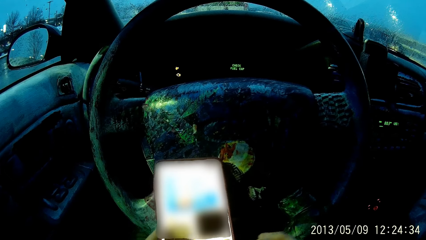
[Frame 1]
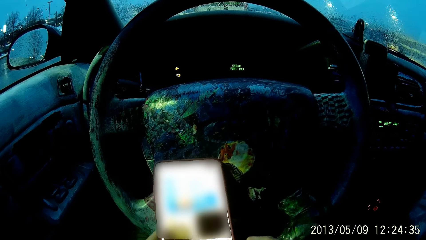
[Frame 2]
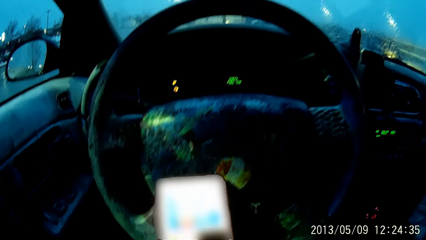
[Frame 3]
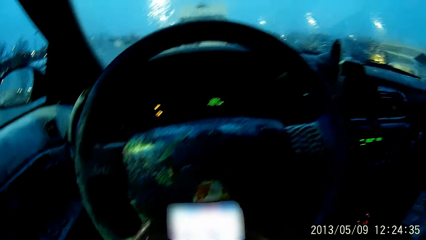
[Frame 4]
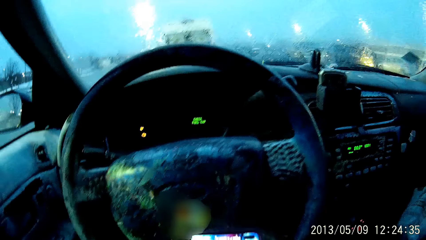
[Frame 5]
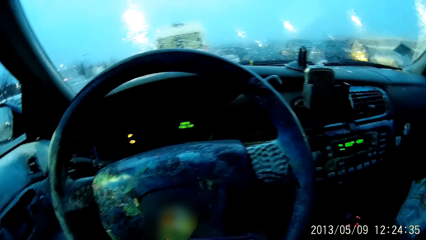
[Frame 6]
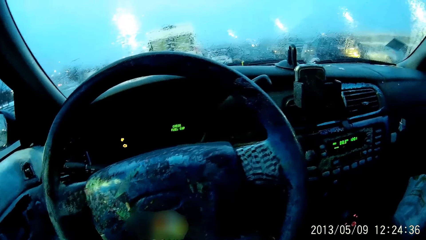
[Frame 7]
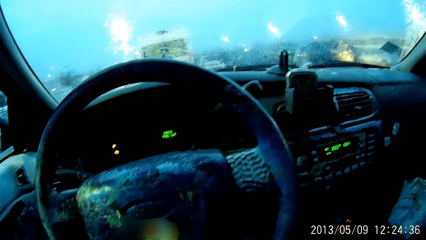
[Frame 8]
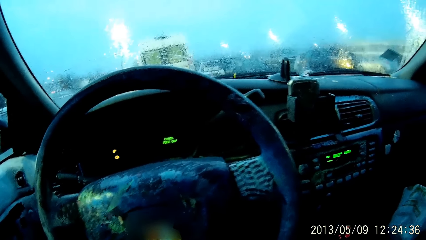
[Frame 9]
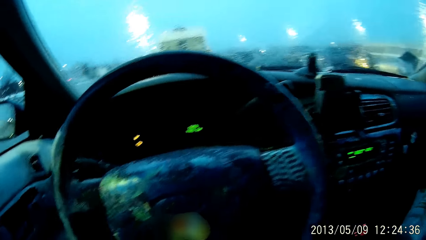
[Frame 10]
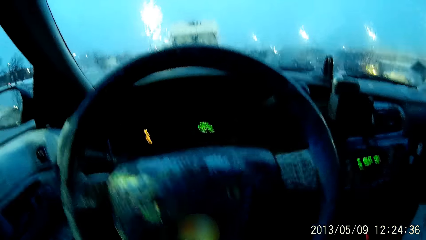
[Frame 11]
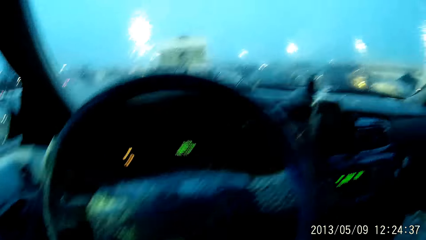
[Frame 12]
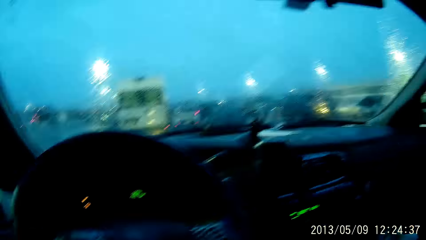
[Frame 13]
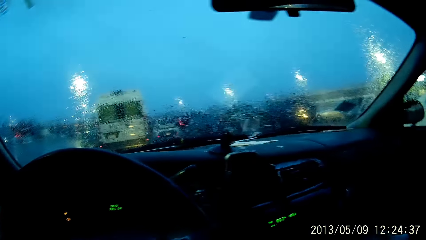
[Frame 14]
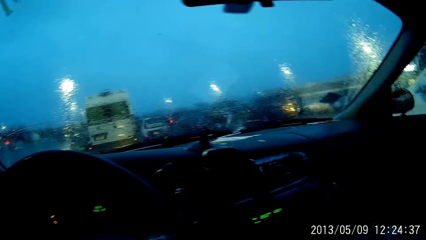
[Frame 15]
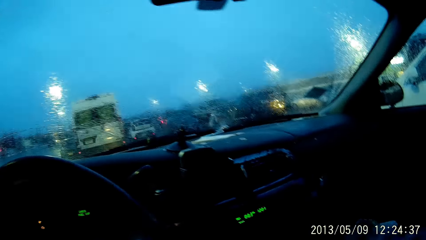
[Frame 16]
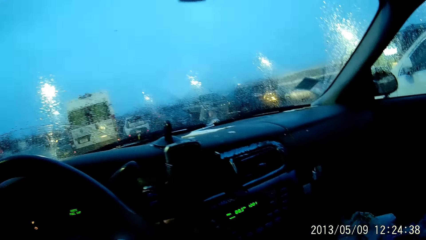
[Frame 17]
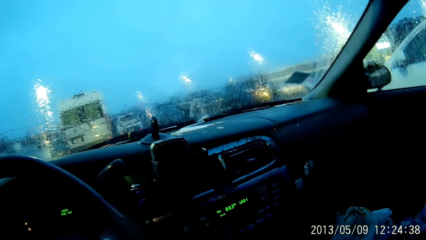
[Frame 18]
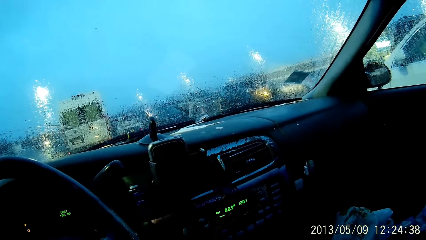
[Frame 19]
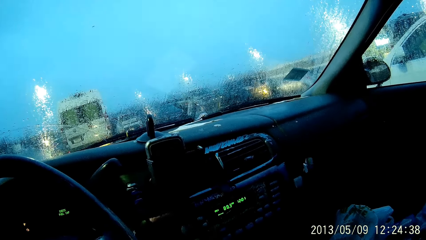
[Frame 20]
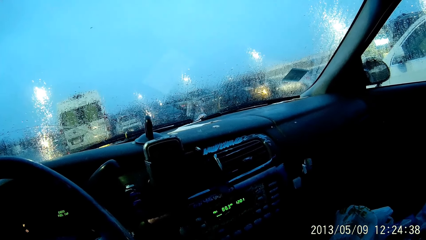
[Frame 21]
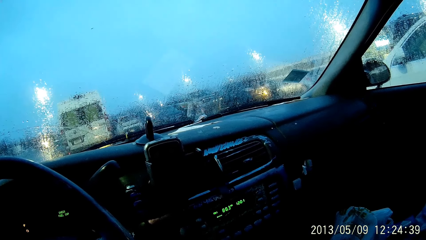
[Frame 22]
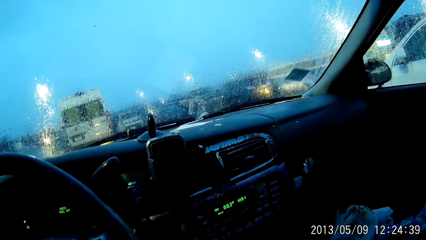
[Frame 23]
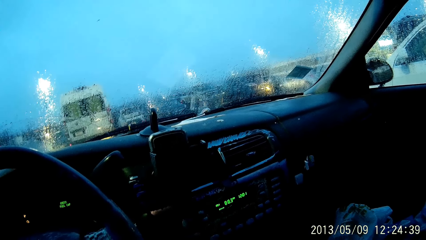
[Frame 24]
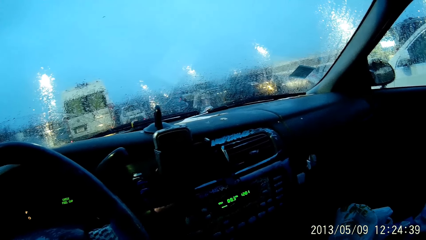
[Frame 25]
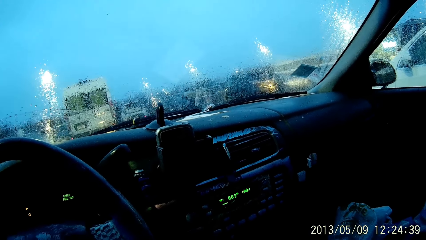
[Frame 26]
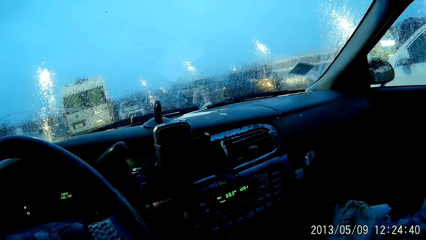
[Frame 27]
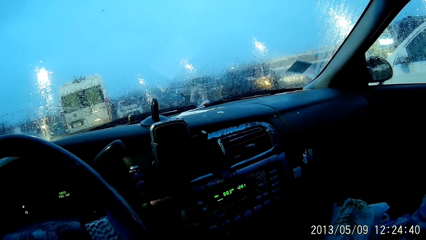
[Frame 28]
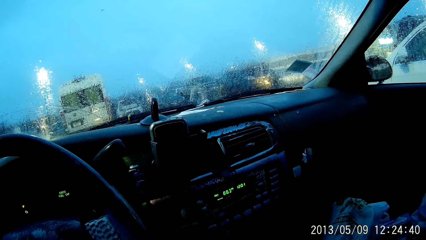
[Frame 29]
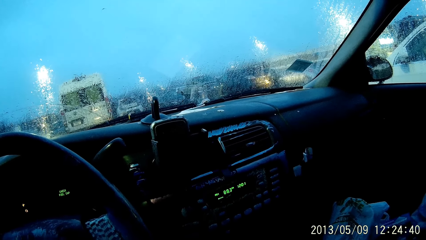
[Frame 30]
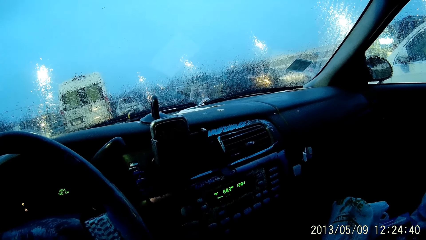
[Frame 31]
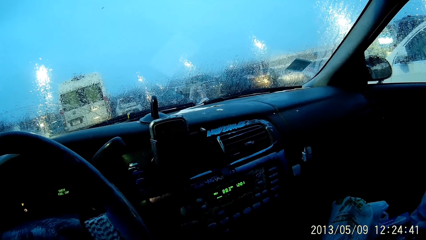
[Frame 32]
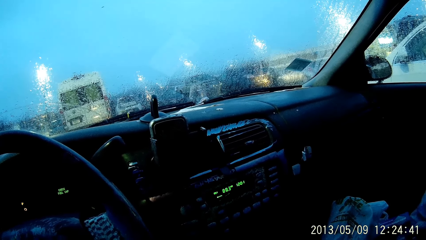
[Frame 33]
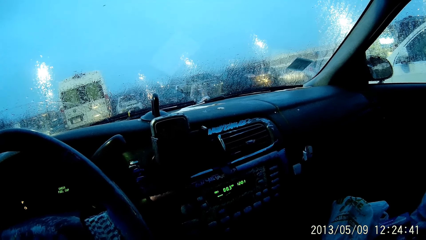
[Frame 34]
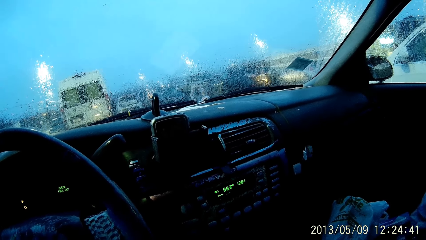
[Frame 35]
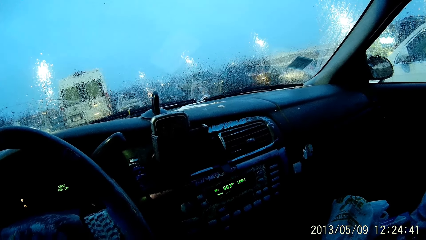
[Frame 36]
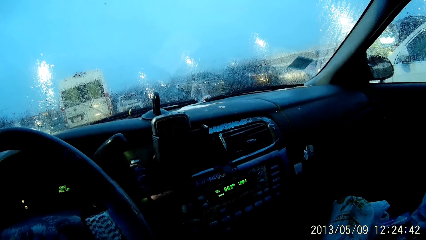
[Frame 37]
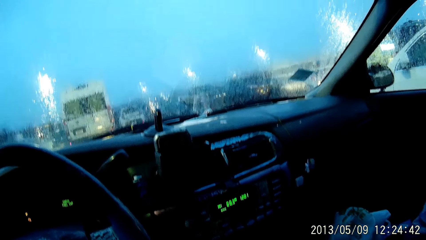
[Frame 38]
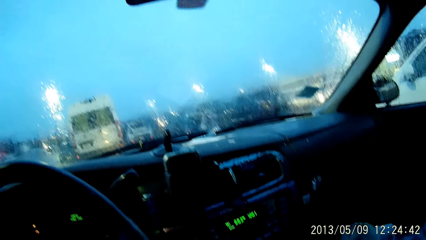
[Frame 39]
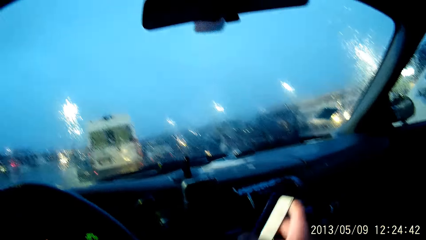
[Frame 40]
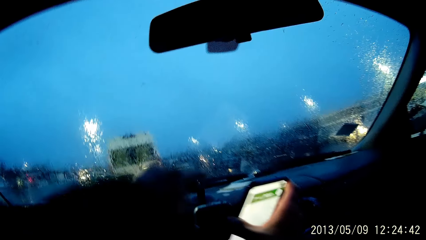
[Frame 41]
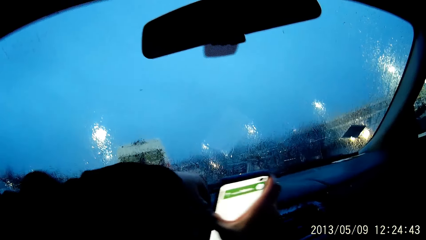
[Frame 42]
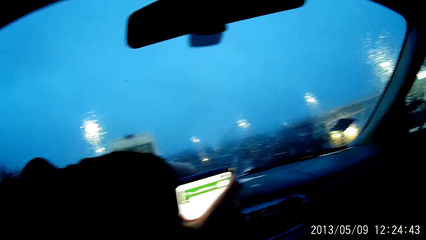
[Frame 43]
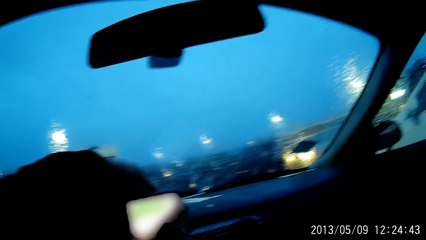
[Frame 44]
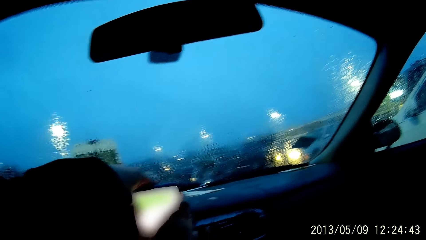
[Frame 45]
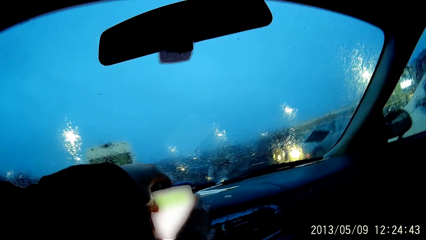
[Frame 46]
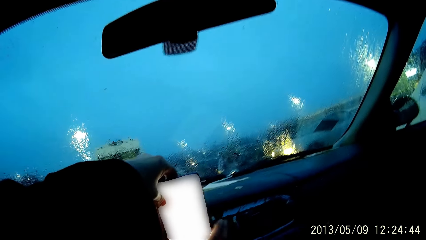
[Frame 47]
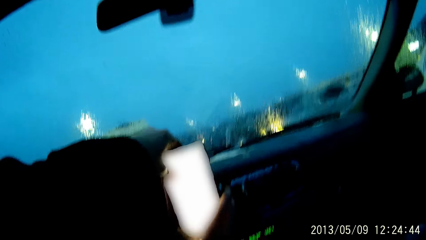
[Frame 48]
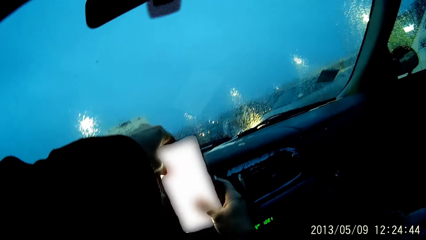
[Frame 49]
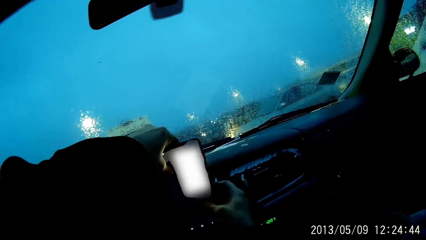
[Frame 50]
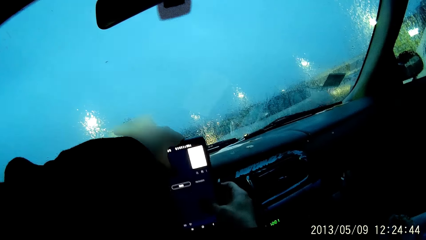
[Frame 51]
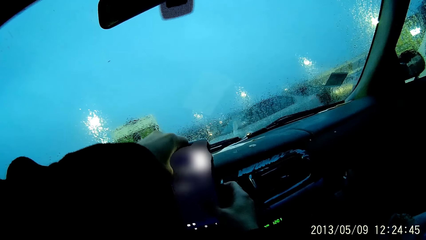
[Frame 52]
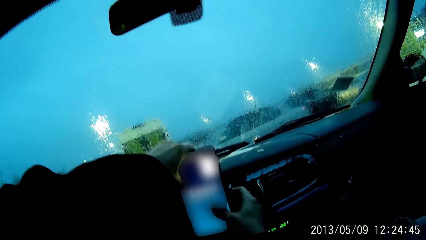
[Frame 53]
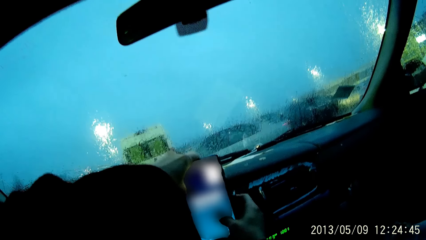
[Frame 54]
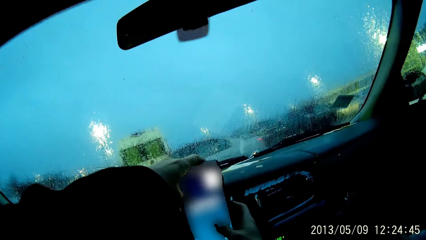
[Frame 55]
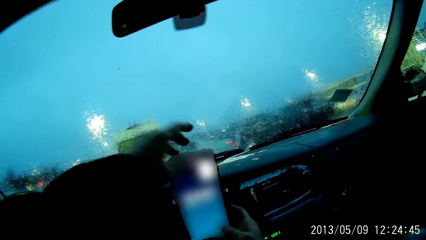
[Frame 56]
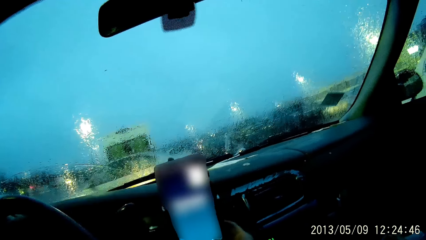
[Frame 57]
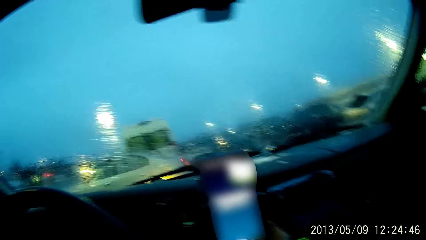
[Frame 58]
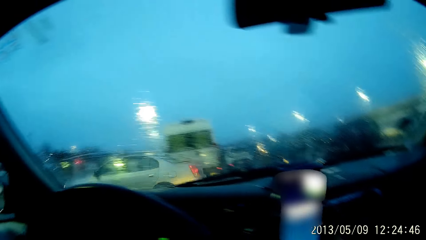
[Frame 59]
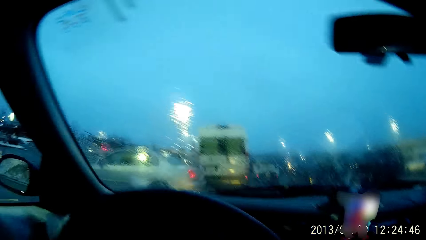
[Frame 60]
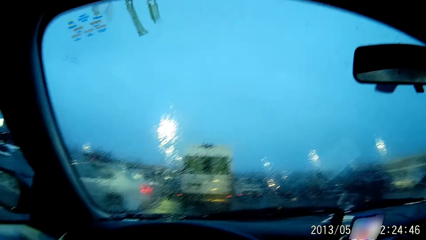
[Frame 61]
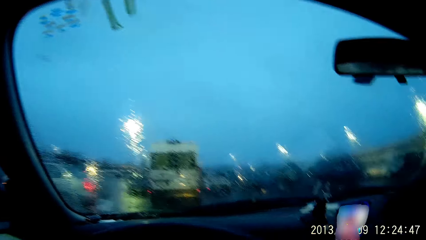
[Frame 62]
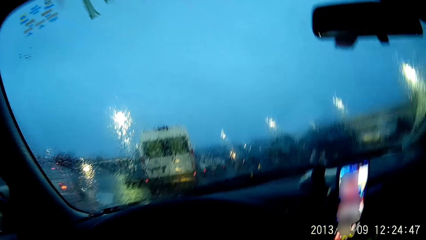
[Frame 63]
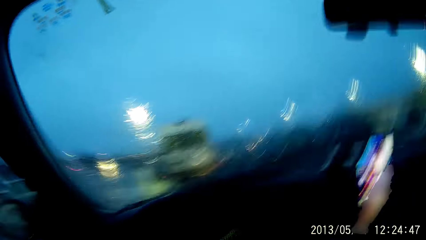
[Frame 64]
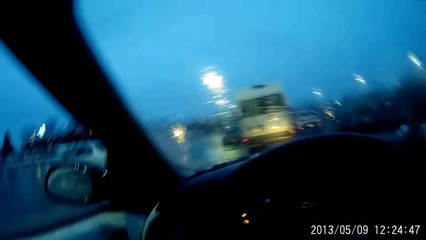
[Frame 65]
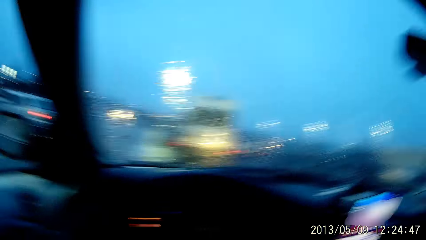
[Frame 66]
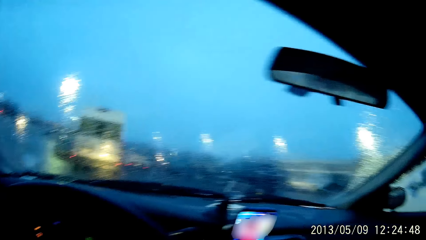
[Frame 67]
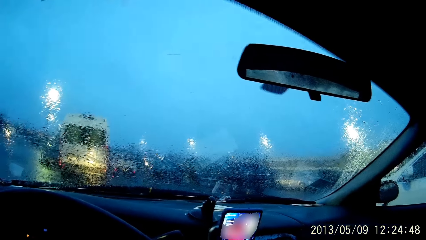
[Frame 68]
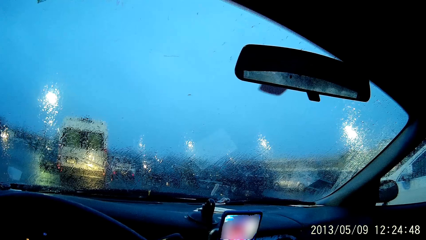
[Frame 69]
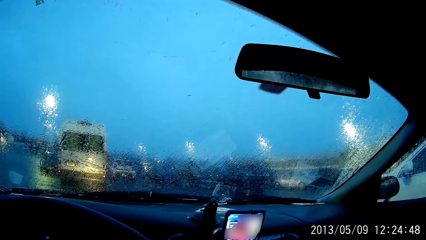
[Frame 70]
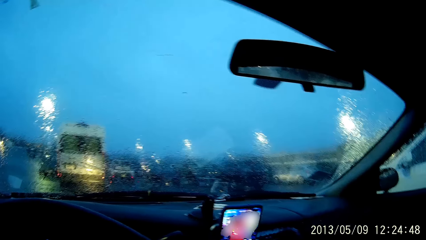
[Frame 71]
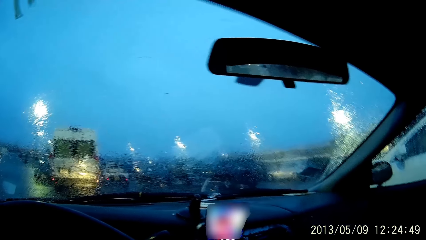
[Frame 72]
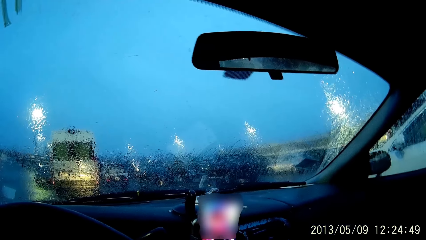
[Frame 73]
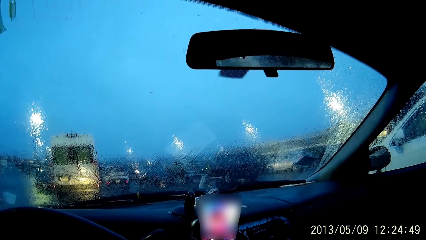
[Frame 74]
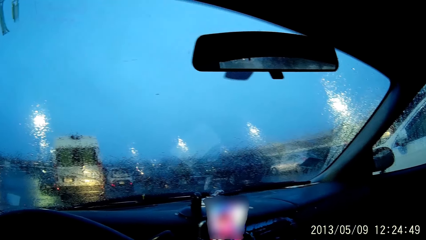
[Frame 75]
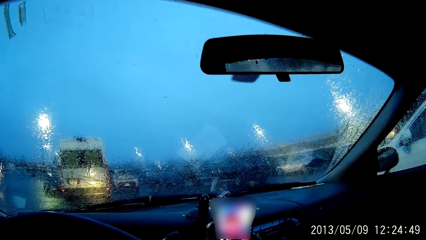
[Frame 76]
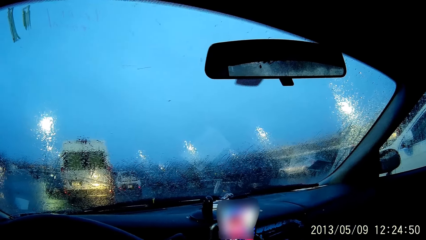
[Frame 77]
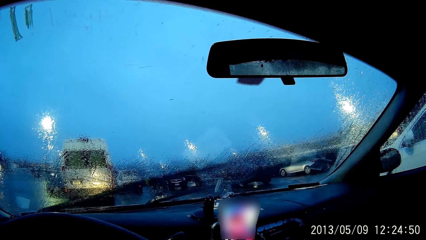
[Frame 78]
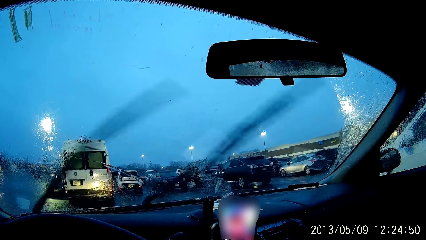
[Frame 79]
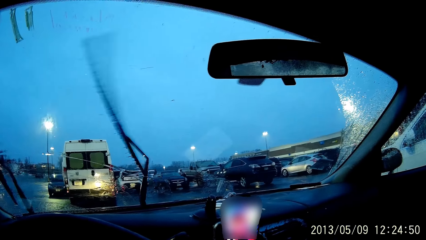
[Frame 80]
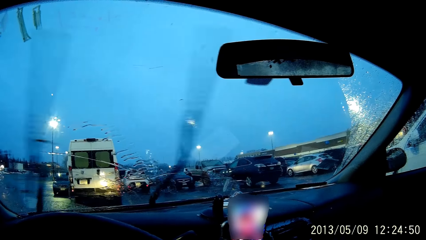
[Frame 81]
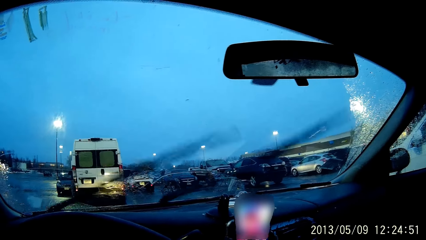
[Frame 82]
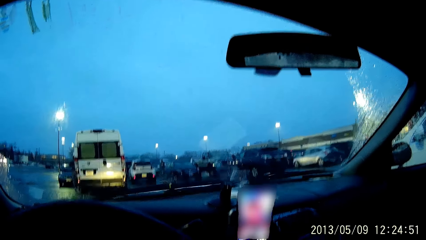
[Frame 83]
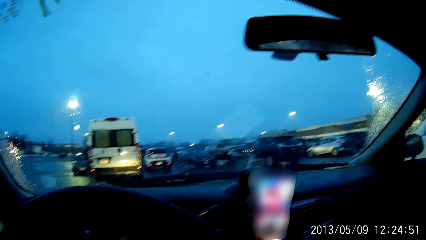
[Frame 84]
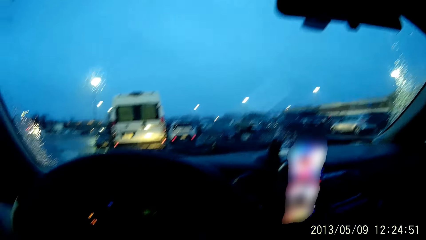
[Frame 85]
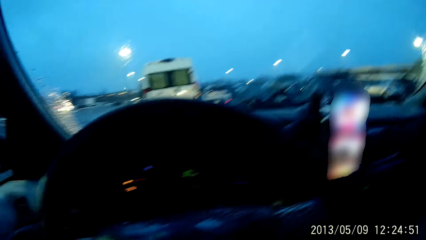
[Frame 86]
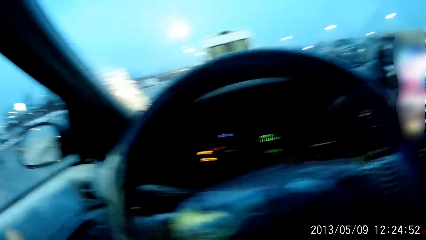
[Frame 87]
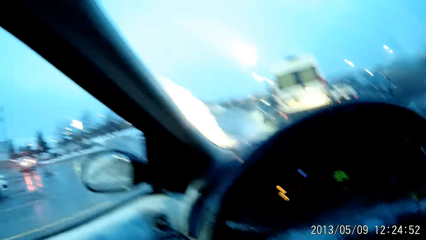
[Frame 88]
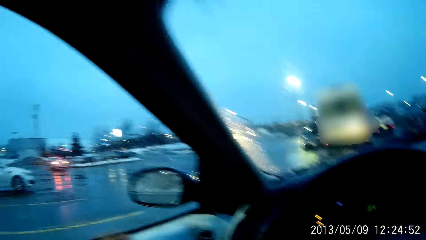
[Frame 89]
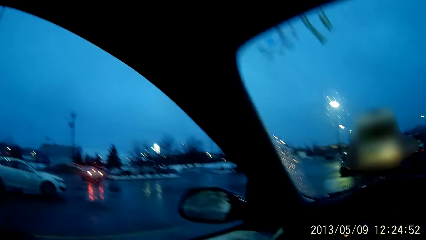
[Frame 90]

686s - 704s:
The camera wearer moves. She hangs the cellphone on a stand on the dashboard with both hands. She taps the phone. She moves. She cleans the windscreen with the windshield.
